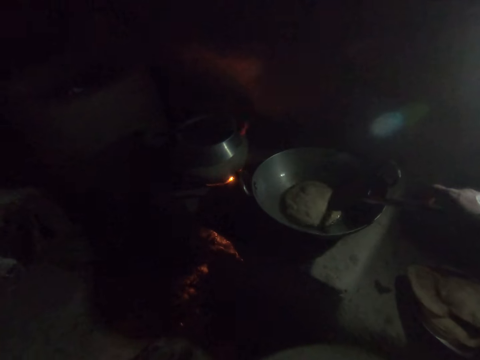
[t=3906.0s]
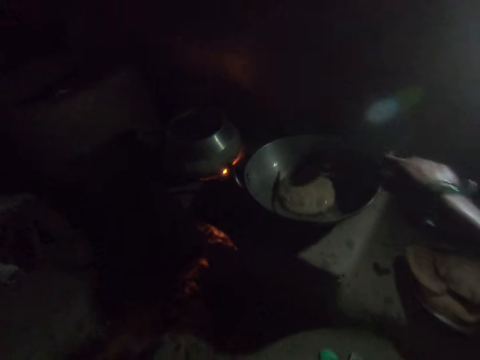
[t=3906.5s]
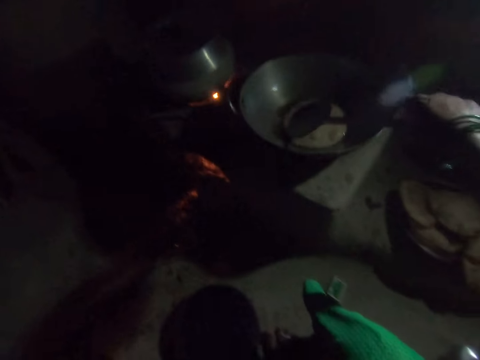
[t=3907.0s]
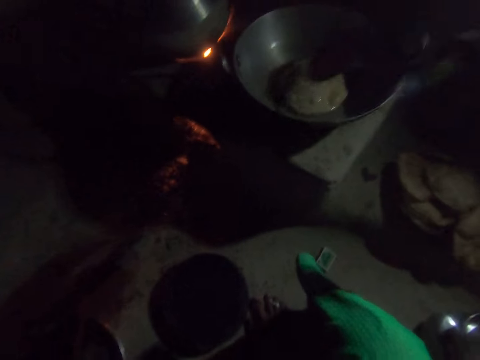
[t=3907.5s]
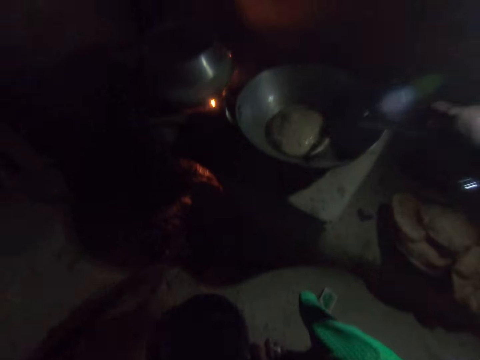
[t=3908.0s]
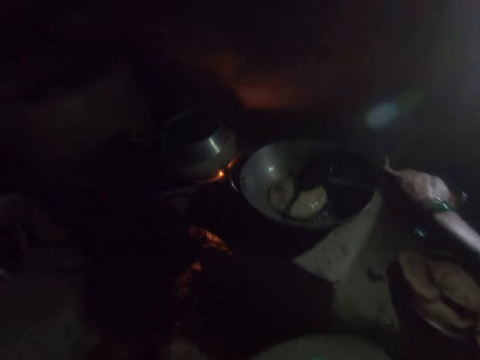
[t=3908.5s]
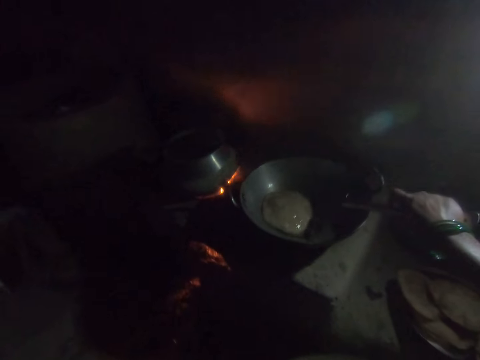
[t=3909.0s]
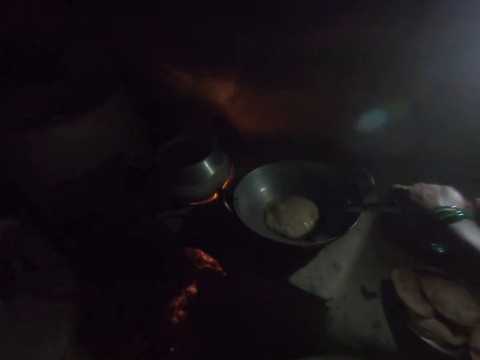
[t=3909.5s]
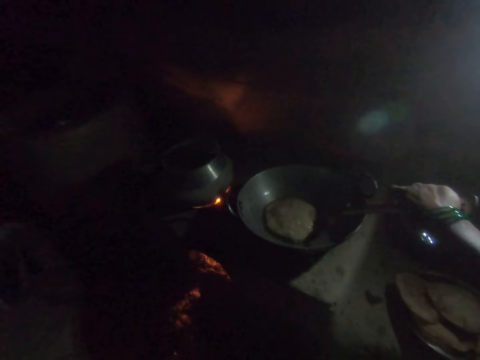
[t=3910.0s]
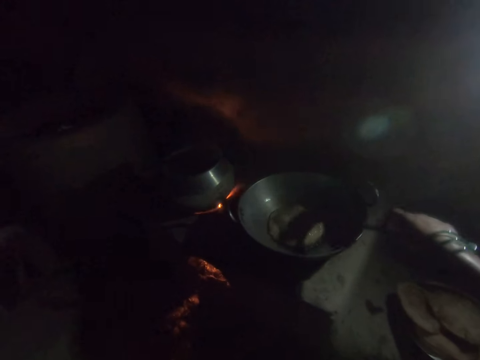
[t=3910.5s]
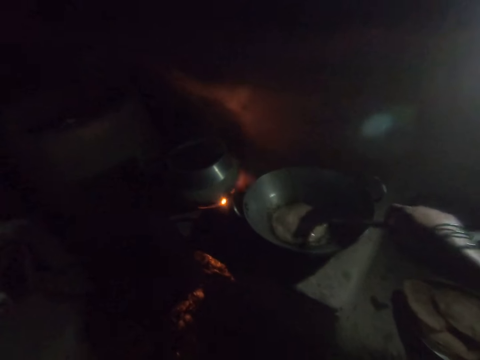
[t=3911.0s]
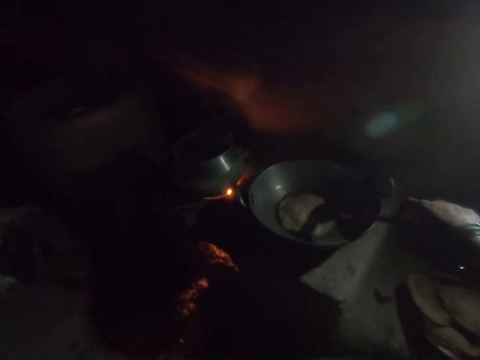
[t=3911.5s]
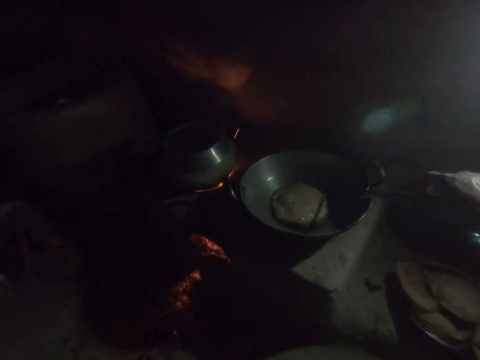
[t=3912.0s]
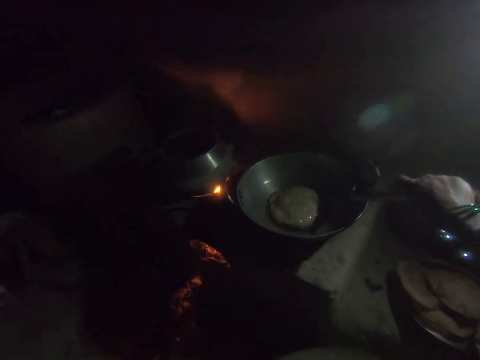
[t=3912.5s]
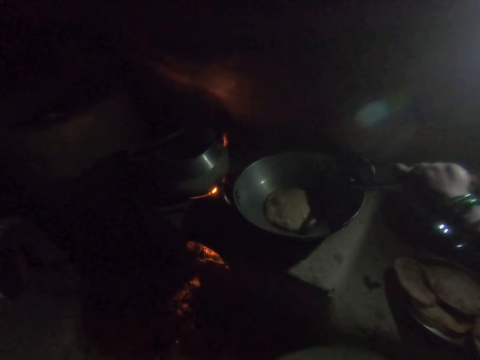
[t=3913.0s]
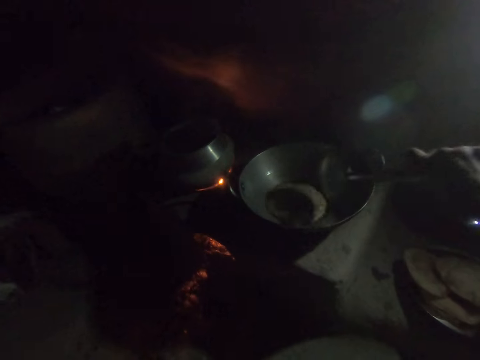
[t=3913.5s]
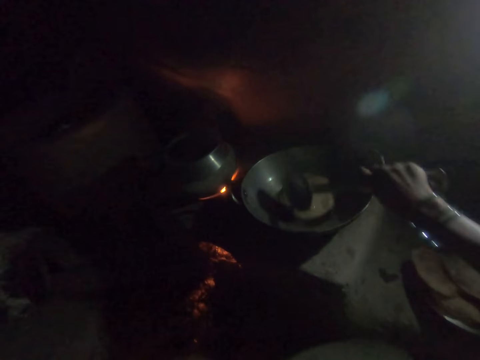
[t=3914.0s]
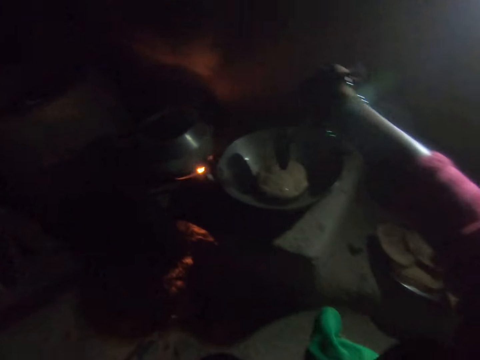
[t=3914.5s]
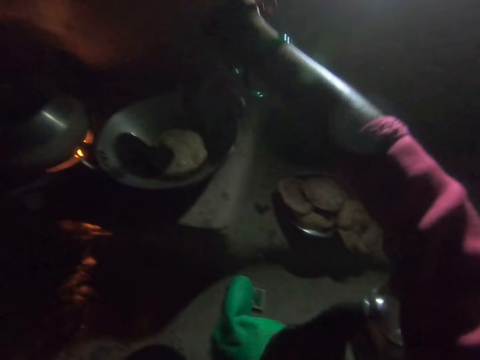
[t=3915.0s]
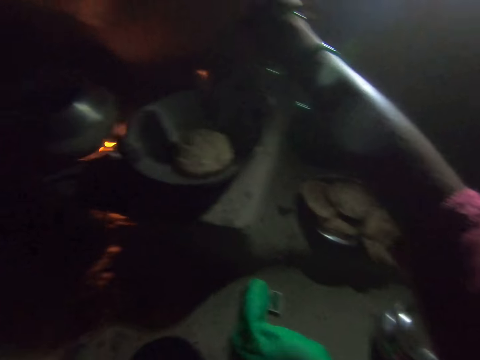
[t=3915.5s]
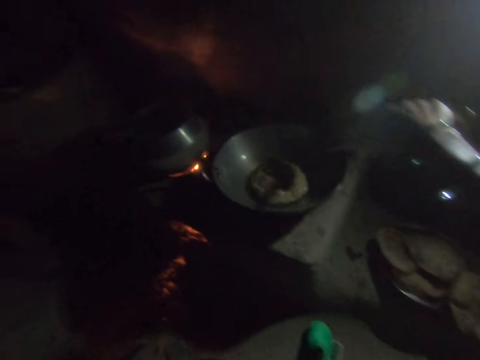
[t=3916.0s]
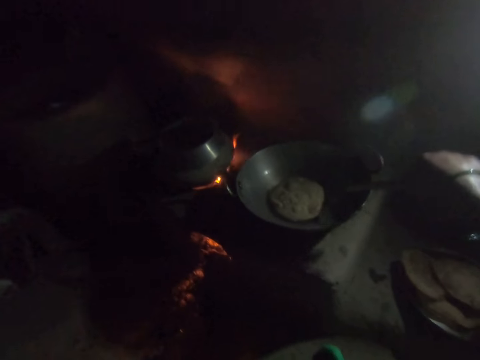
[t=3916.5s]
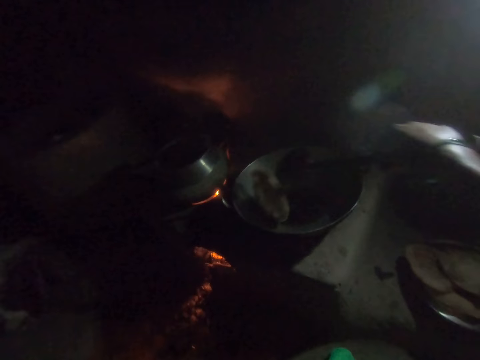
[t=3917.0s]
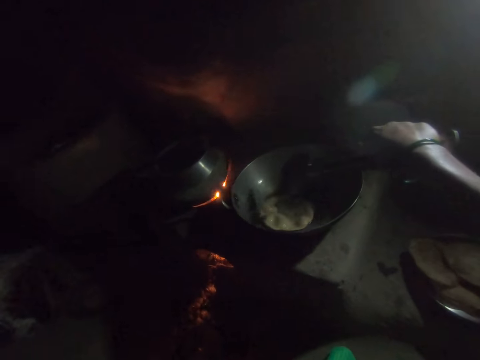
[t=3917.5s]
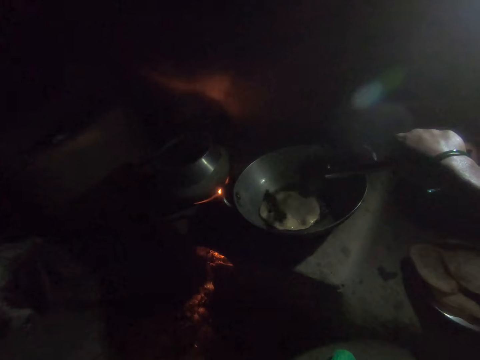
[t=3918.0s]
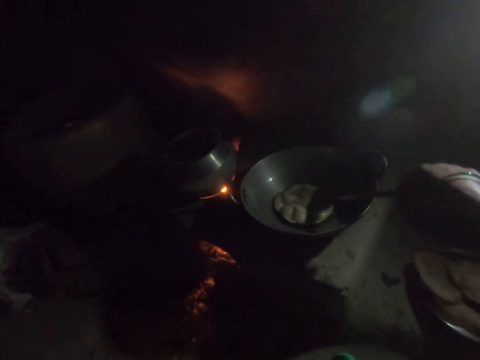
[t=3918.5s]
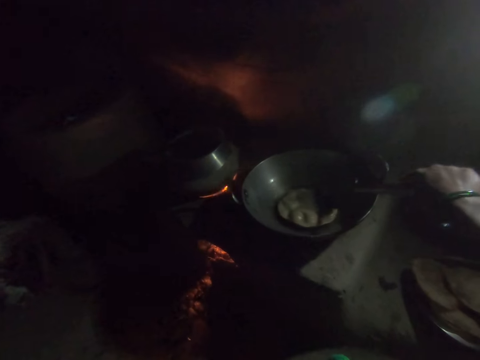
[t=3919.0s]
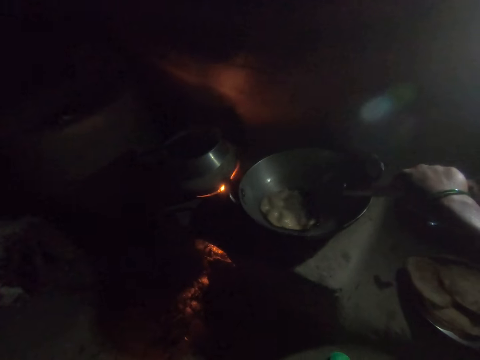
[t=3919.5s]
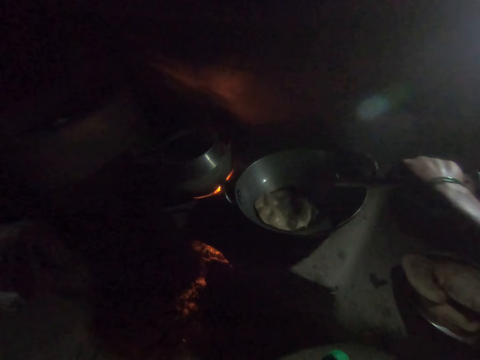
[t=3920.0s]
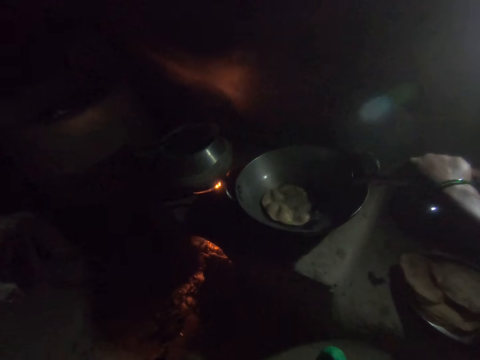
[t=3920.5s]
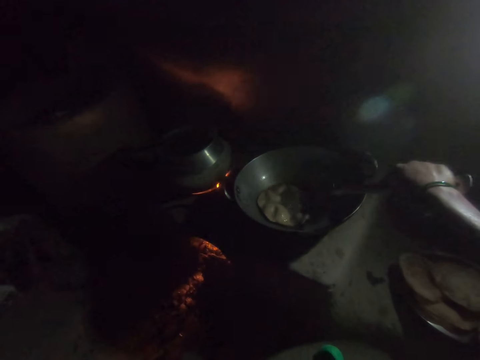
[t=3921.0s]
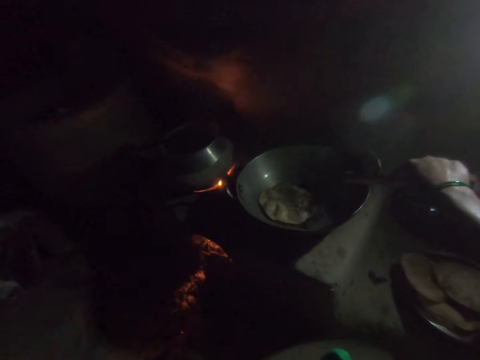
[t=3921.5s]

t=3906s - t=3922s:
The camera wearer rolls up the right sleeve of her cloth with her left hand. She turns the dough in the frying pan with the spoon in her right hand.

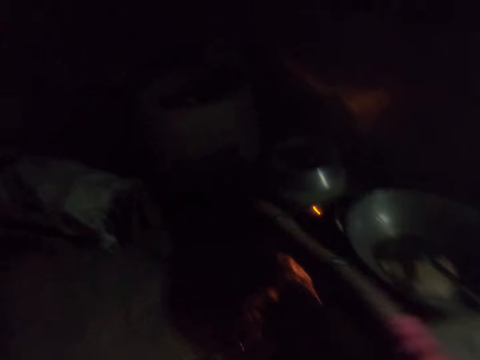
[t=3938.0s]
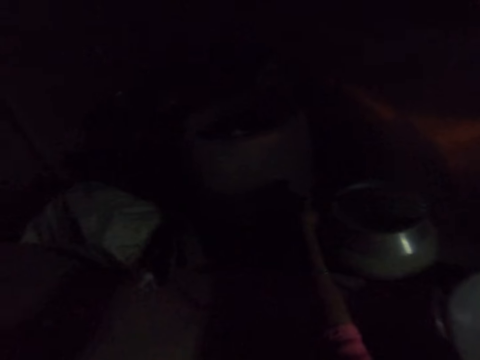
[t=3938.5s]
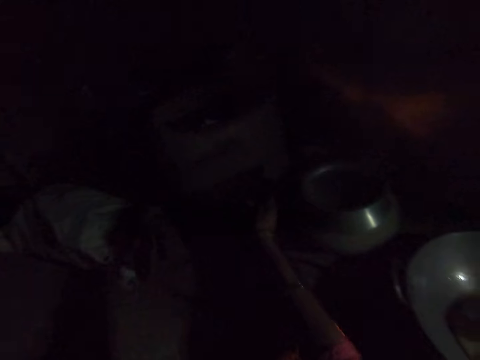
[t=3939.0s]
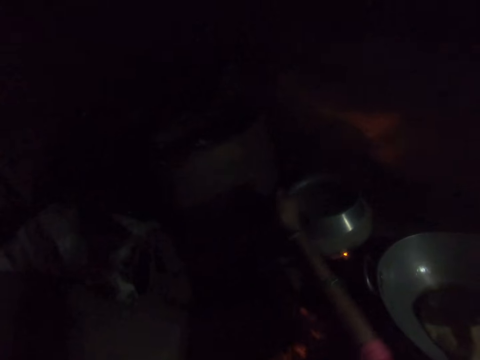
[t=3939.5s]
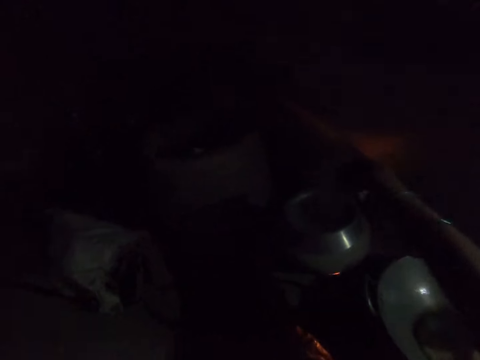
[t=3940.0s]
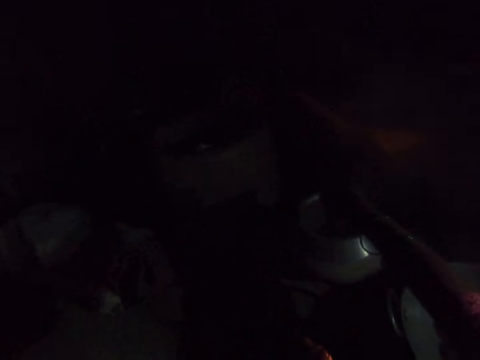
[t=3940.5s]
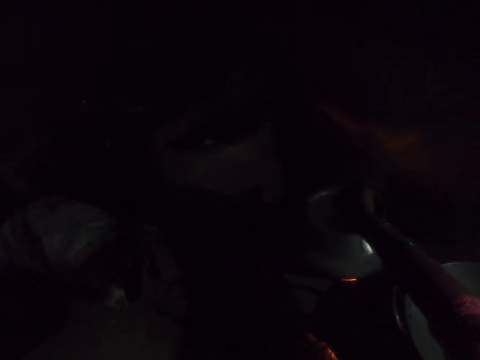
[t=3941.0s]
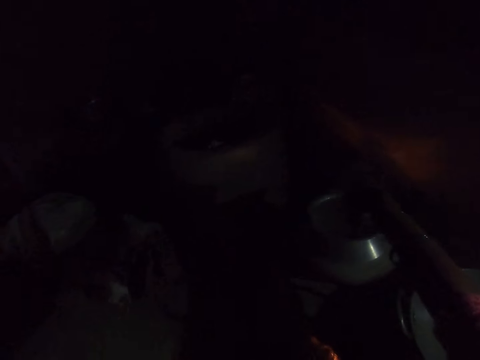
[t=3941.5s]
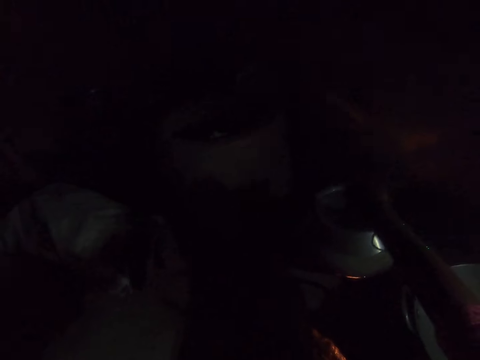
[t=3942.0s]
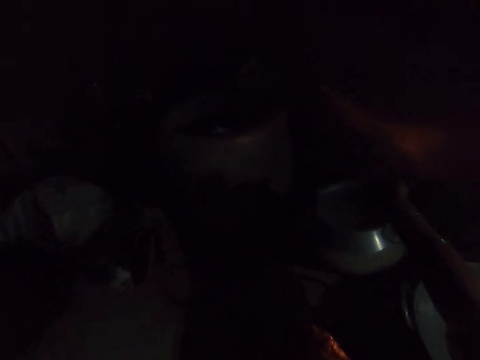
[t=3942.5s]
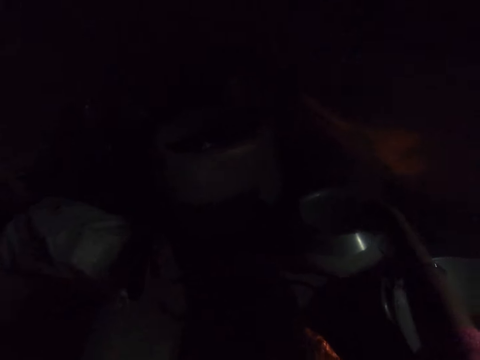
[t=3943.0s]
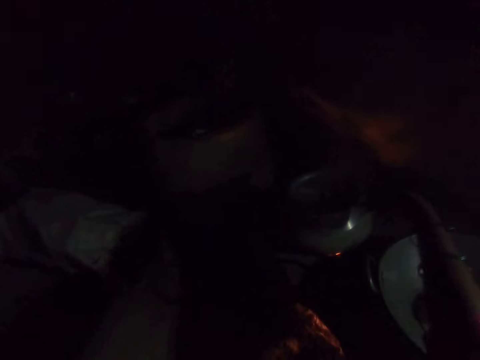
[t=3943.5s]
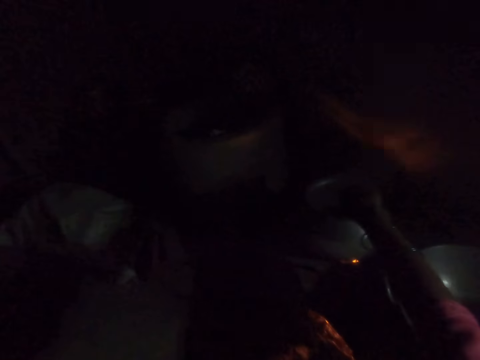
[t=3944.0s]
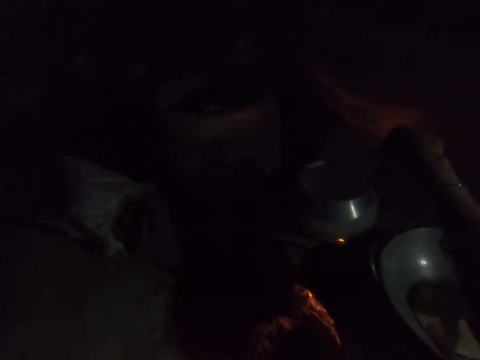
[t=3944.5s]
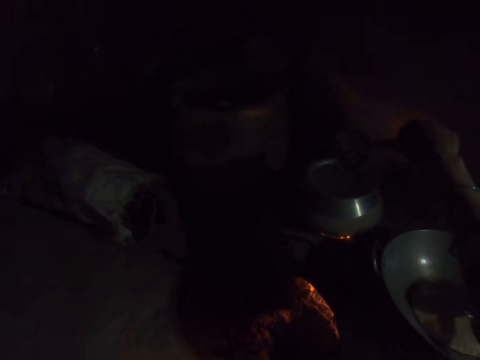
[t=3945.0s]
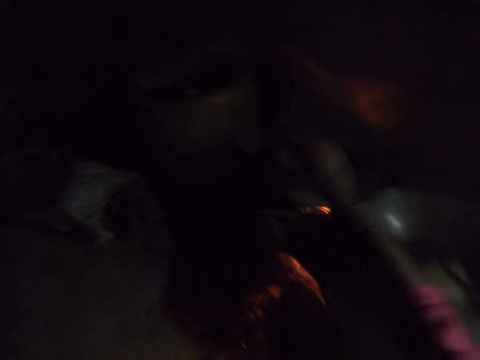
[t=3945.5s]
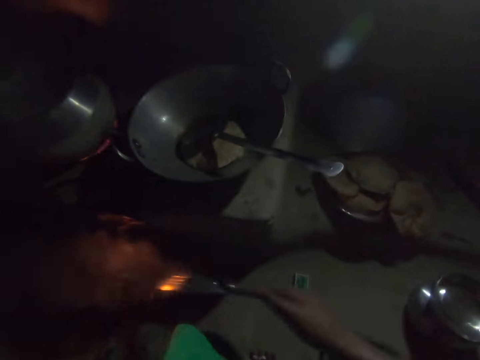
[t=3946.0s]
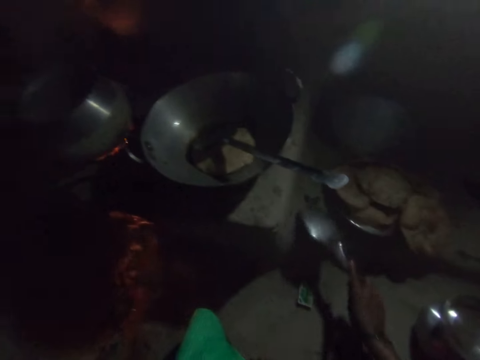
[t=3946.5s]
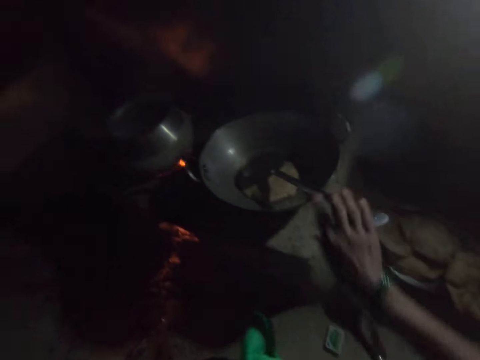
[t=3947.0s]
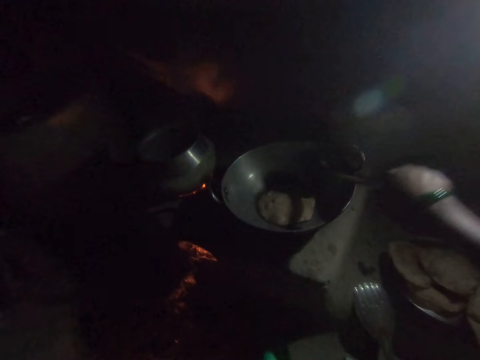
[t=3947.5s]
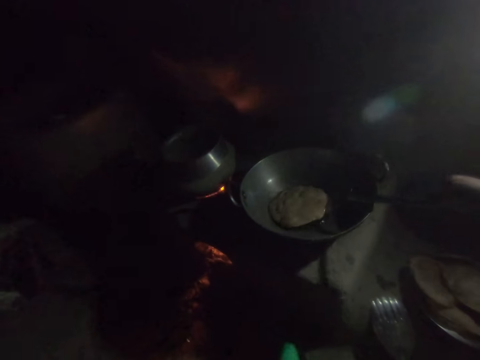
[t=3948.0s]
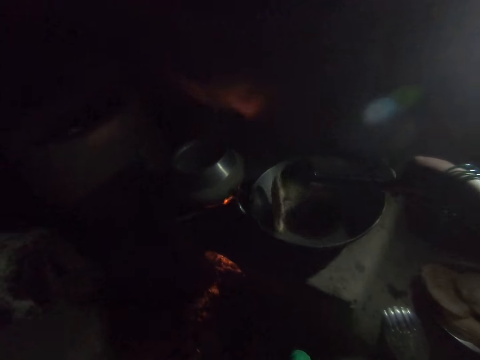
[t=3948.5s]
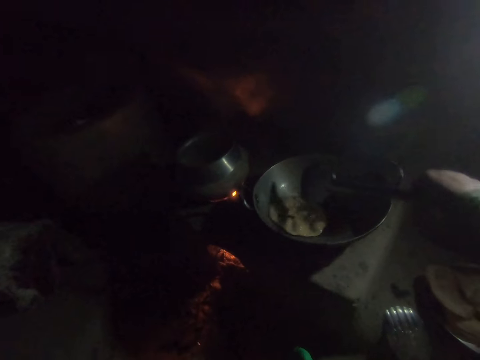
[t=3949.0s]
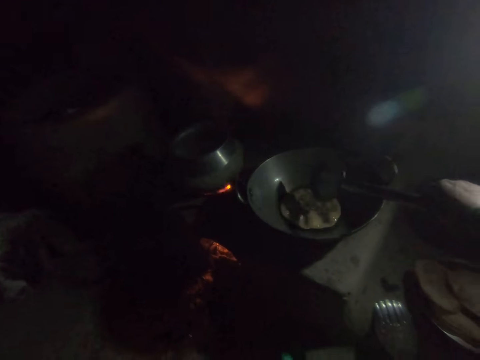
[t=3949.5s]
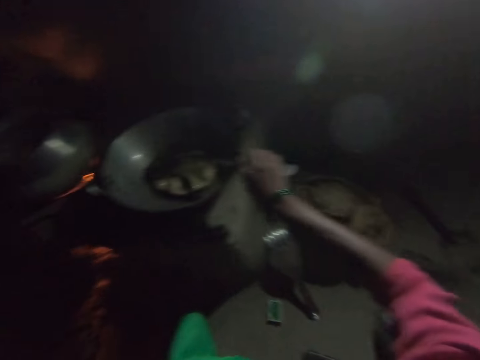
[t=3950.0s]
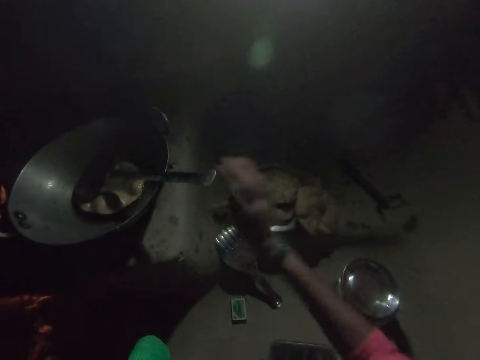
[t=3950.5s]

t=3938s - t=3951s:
The camera wearer picks up another cooking spoon. She does something. She holds a spoon or cooking stick in her right hand. She places the spoon on the floor. She turns the dough in the frying pan with the spoon in her right hand. She holds the other cooking stick. She makes the bread in the cooking pan.
